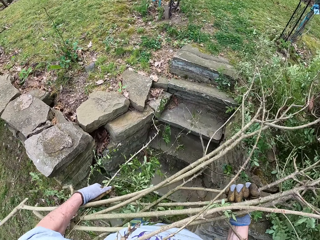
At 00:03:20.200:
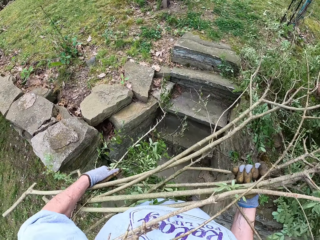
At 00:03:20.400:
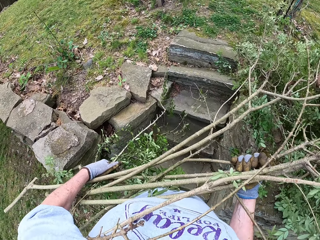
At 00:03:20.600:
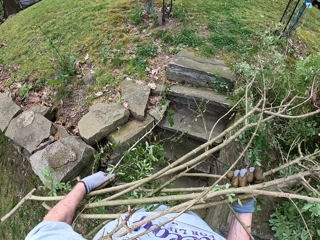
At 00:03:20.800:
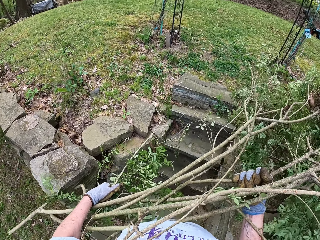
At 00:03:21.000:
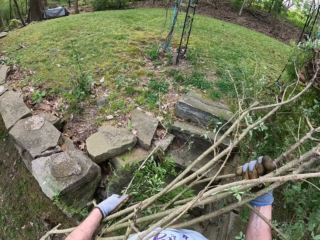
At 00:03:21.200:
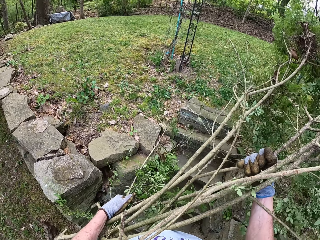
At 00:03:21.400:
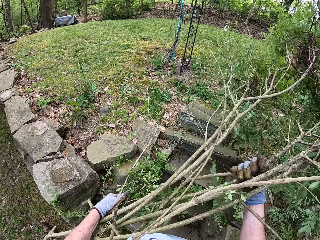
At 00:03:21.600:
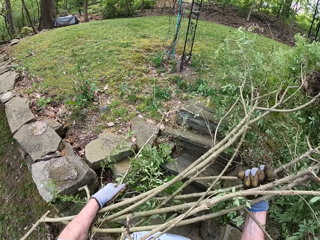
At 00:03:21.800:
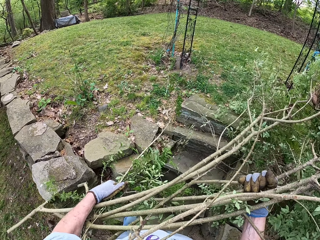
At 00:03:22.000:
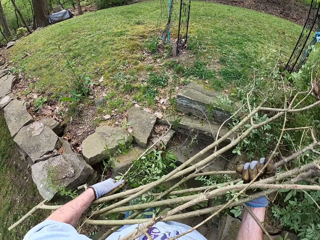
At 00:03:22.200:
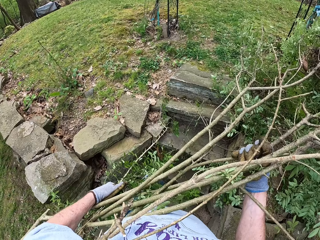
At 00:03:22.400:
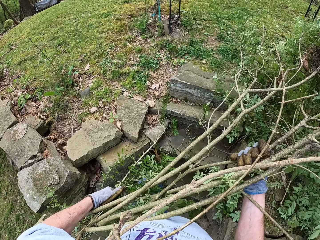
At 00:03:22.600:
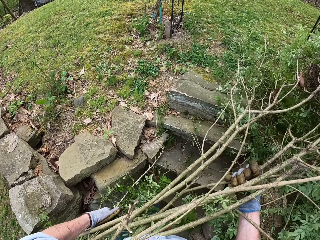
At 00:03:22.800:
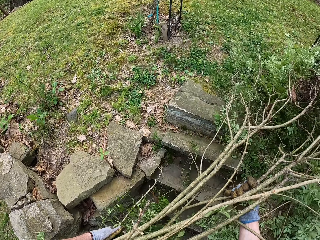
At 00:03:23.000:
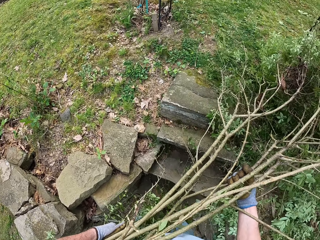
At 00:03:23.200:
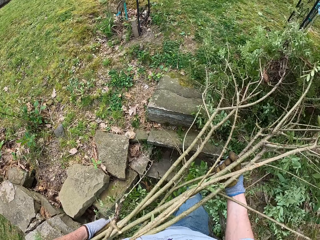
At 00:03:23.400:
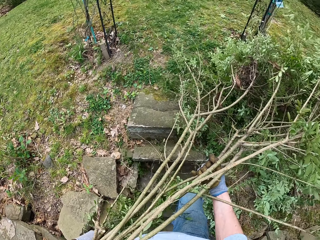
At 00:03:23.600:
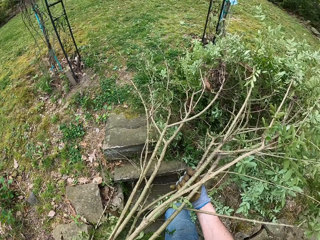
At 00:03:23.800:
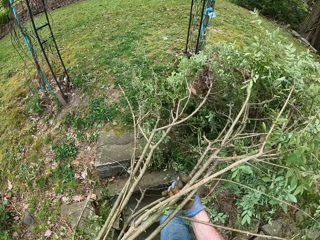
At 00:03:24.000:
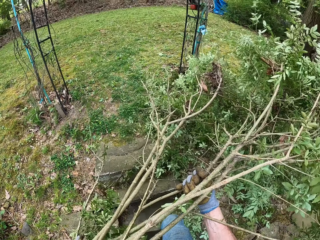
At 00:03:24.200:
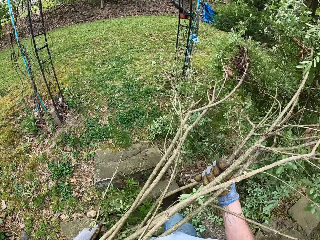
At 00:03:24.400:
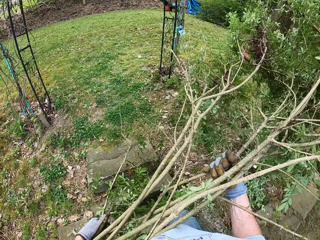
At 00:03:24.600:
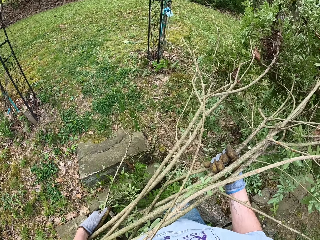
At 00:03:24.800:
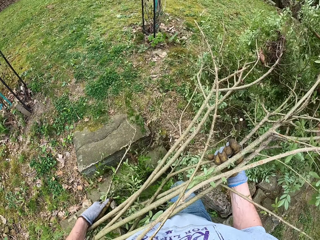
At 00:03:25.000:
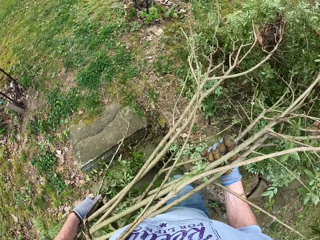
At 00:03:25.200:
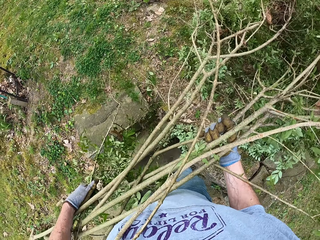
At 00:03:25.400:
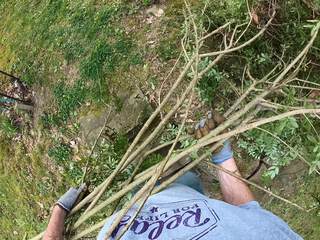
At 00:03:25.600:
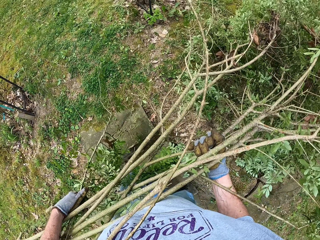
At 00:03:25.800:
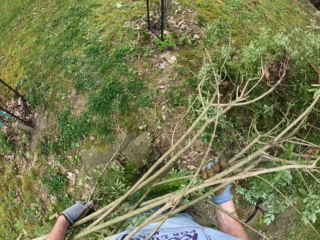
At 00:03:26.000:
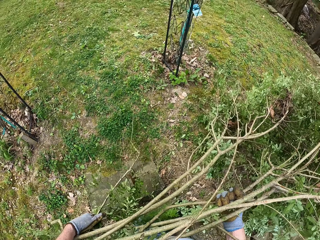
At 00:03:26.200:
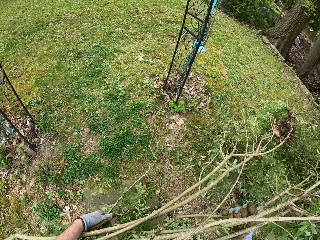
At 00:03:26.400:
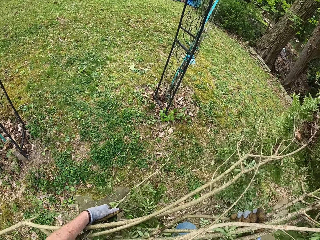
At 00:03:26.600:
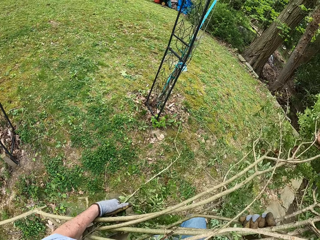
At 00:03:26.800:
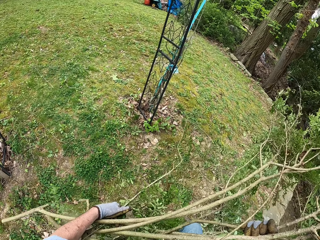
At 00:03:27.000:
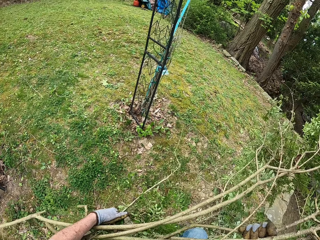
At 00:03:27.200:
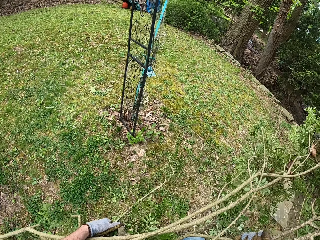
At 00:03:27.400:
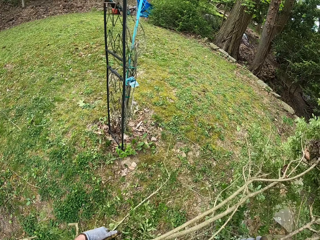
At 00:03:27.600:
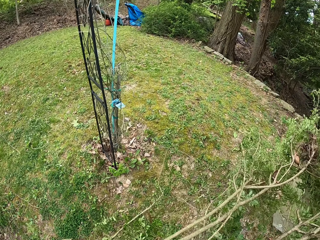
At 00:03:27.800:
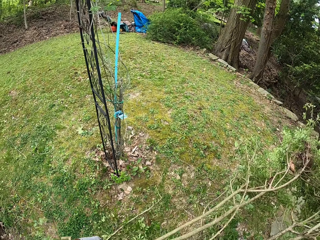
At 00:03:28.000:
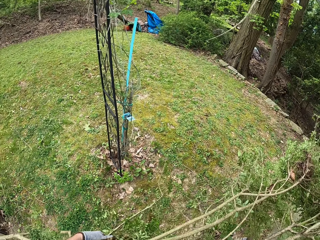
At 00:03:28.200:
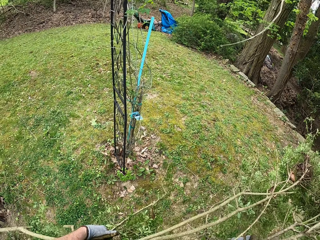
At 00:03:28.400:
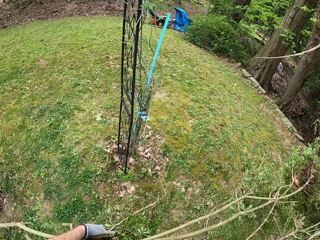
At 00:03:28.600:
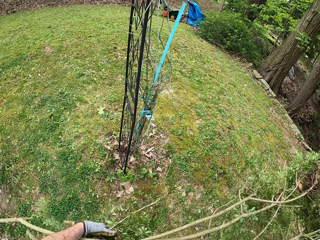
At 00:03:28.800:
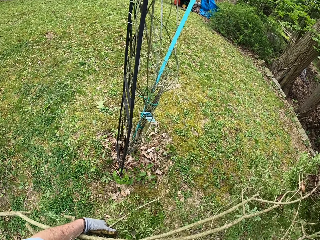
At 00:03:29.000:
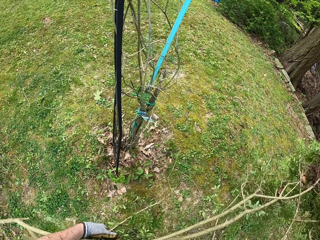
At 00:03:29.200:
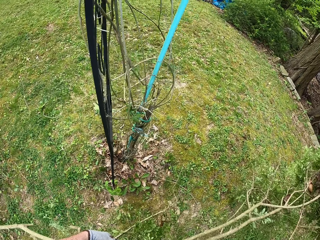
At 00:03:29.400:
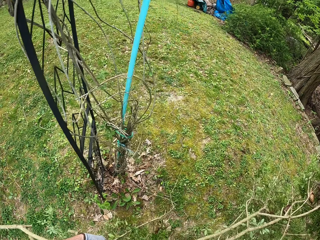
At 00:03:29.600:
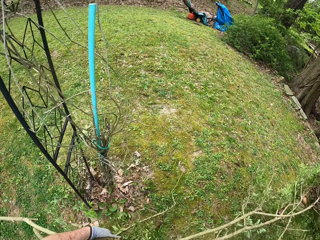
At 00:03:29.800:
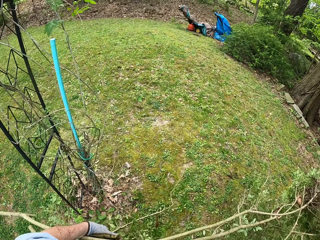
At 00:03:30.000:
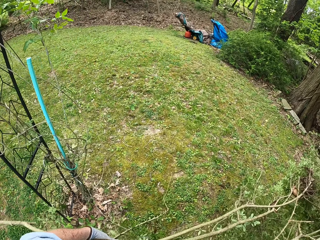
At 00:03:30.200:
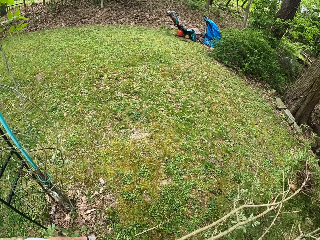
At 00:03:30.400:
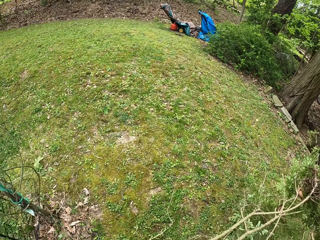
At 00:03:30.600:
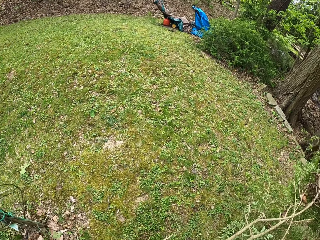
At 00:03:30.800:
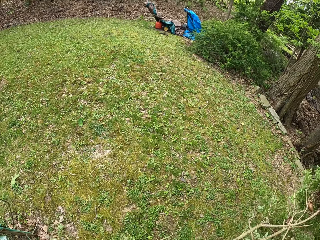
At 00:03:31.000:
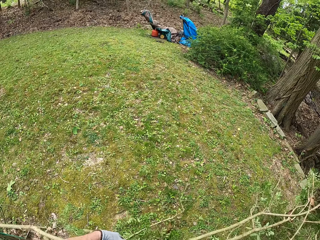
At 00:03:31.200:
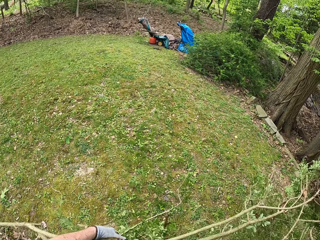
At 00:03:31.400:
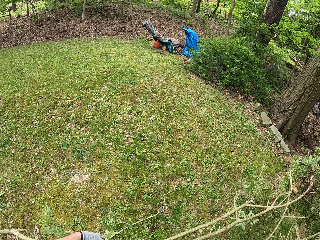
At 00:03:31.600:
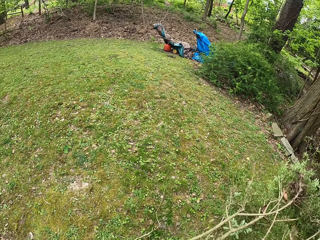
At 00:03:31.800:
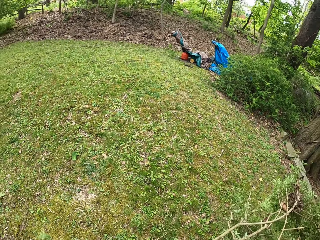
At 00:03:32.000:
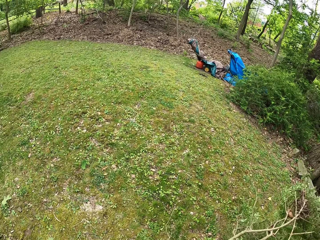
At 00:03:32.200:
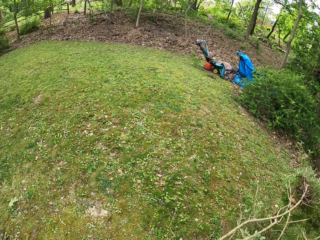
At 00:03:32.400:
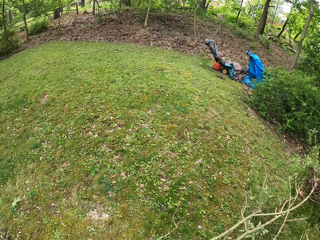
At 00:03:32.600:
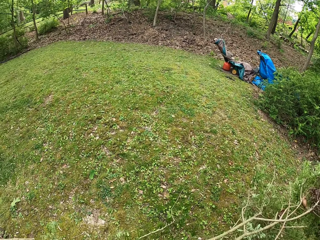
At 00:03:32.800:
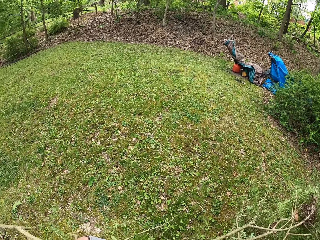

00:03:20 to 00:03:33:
The camera wearer walks up the stairs and carries the branches. They walk and carry the branches.

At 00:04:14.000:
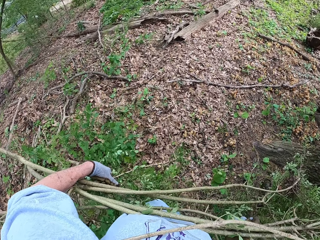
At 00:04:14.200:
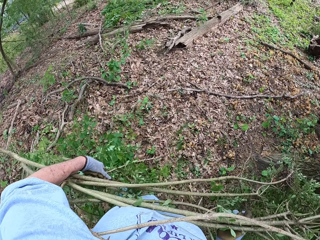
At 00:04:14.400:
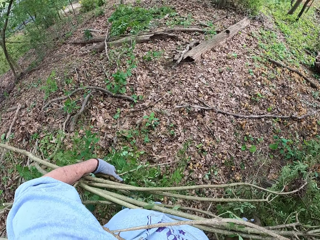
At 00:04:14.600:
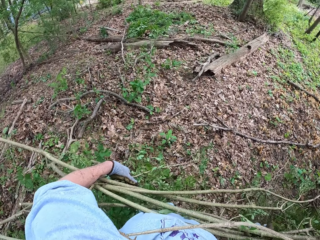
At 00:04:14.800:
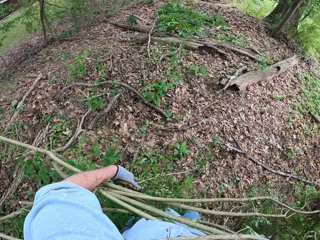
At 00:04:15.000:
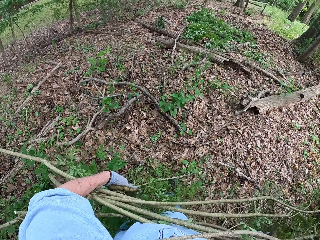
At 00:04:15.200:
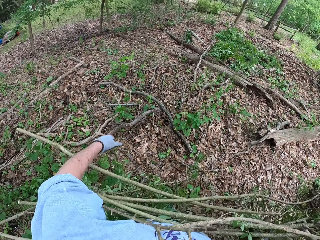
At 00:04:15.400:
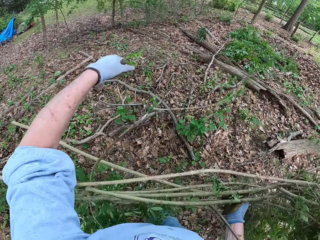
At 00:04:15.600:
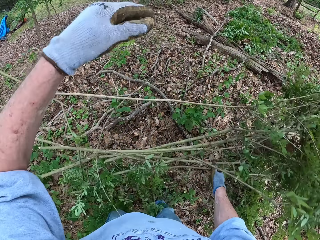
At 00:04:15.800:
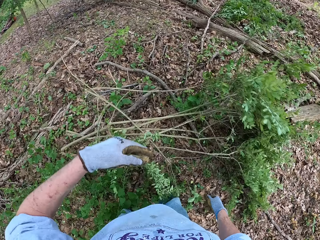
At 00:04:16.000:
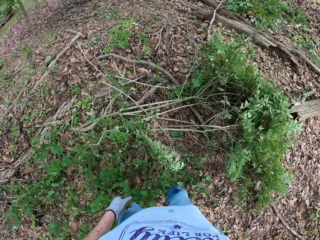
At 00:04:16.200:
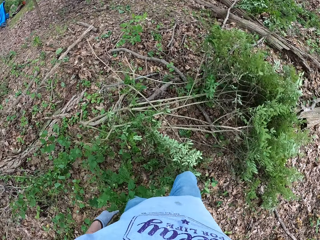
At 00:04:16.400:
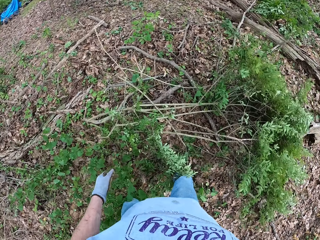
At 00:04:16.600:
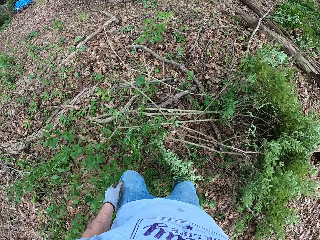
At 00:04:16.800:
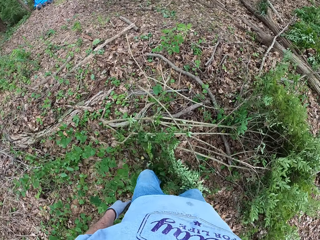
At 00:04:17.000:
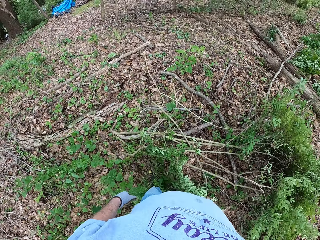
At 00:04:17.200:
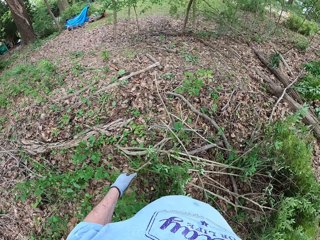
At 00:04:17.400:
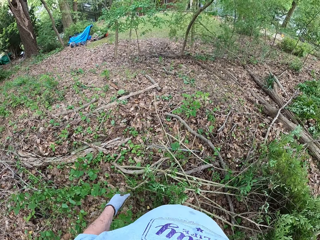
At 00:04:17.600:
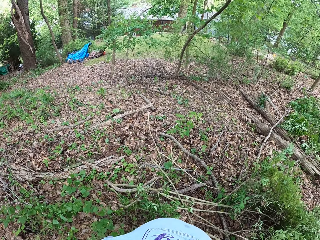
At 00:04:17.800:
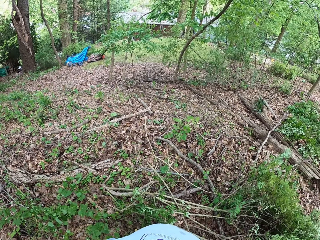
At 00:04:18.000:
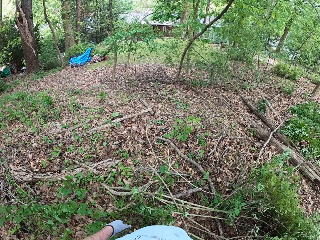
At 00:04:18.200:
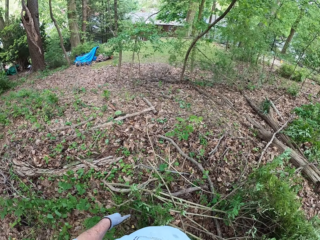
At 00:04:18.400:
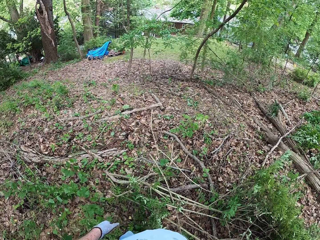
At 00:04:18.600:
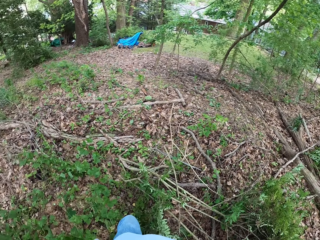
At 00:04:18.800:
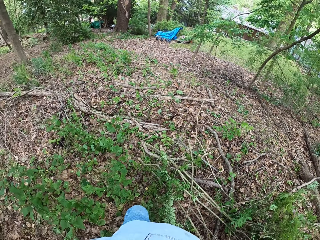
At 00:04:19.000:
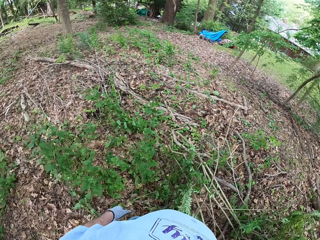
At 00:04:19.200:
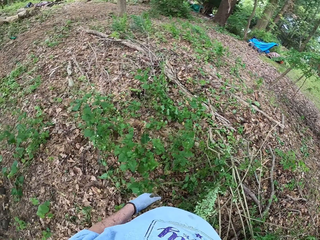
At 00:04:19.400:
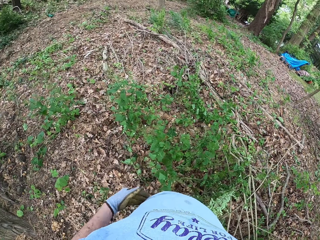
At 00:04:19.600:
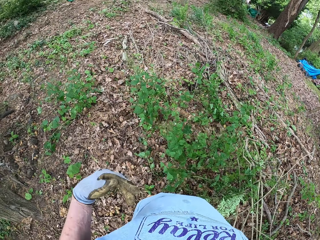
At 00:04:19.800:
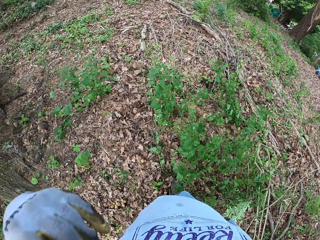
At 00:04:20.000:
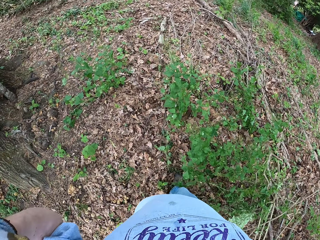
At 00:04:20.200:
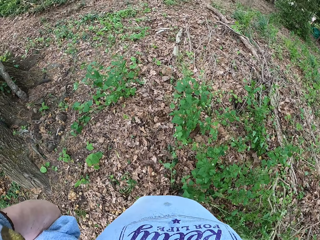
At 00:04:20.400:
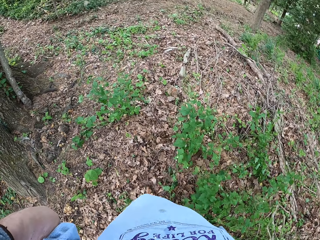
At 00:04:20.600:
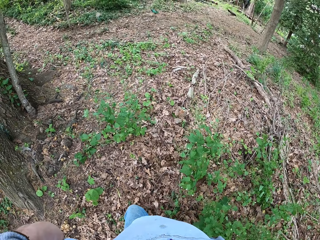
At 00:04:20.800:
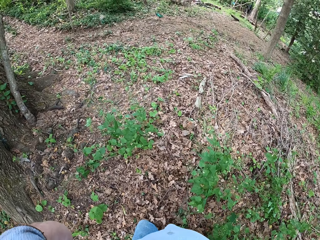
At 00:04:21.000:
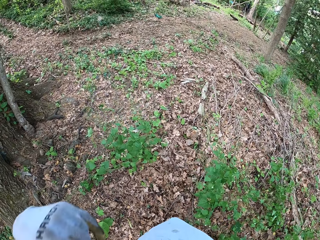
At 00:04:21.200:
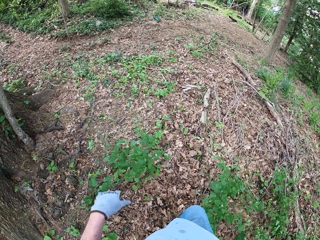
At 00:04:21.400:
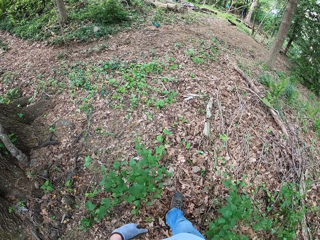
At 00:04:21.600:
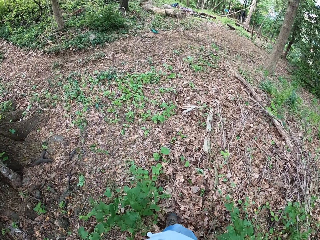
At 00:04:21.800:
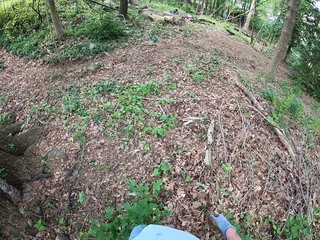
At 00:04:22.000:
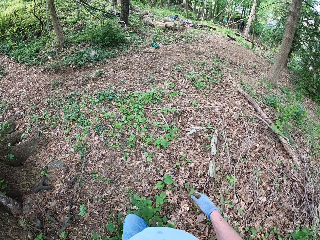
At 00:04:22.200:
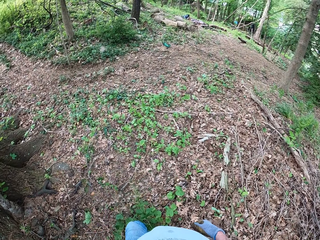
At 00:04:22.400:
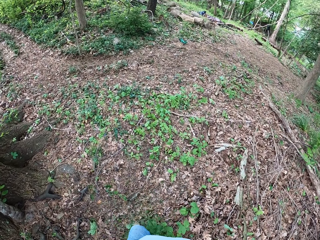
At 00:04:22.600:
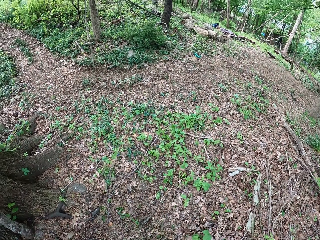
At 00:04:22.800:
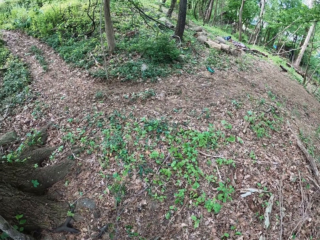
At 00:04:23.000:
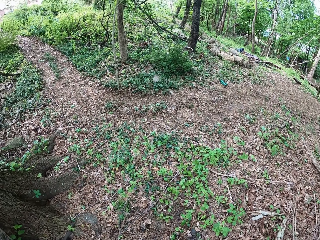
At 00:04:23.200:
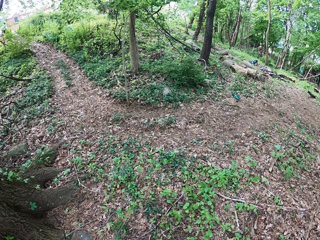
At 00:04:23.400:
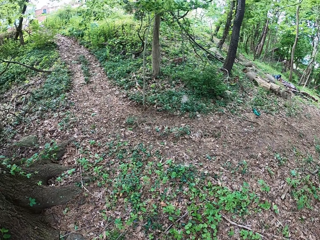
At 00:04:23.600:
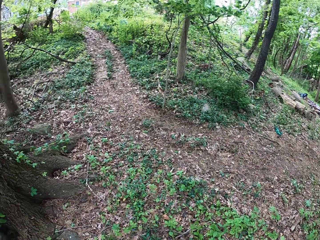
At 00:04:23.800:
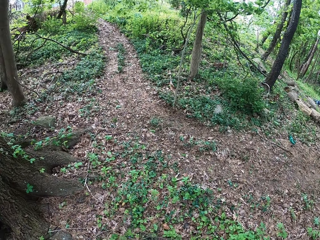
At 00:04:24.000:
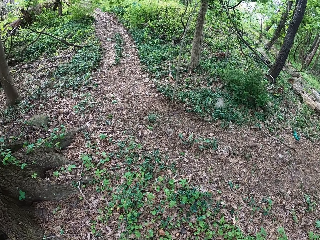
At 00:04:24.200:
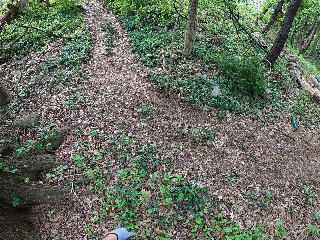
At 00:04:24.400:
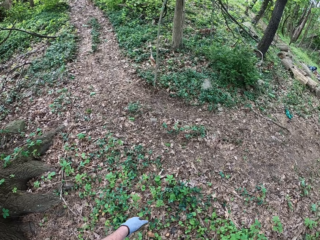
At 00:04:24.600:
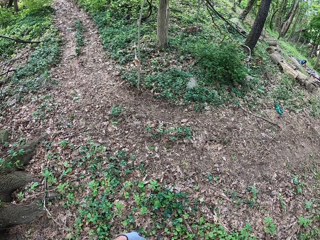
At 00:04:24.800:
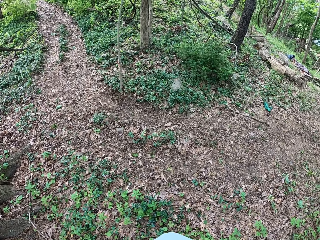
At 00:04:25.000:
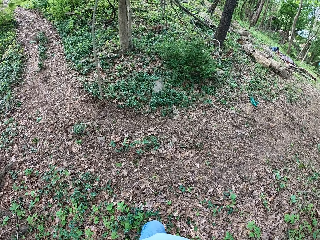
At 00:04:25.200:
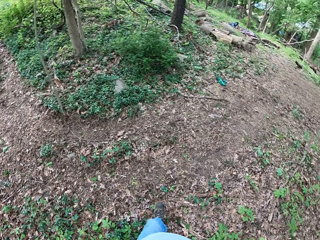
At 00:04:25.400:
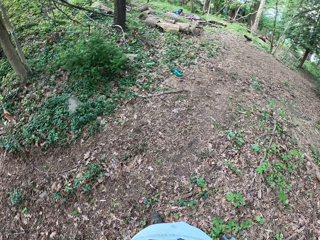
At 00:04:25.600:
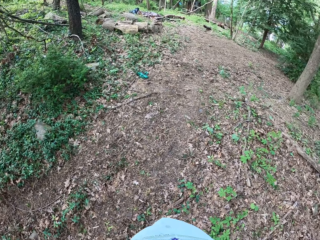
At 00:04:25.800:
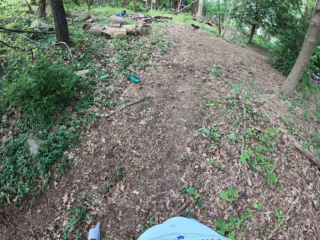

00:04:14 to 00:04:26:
The camera wearer throws the tree branches on the ground. He walks on the backyard and looks around. He touches his face and lifts the hand up. He walks and looks around.
